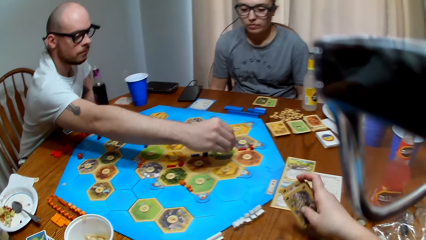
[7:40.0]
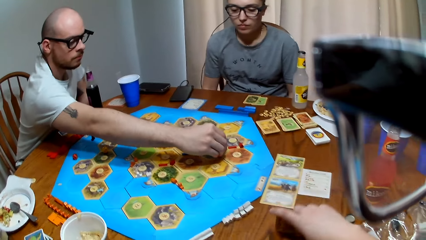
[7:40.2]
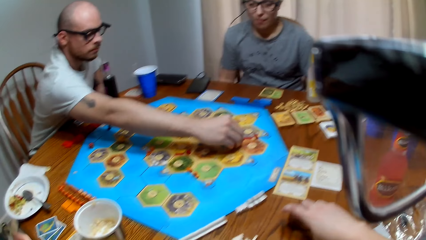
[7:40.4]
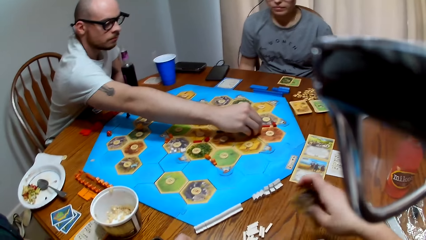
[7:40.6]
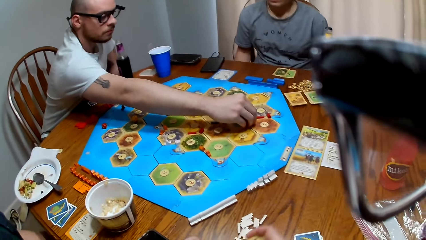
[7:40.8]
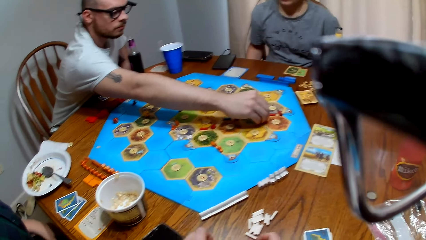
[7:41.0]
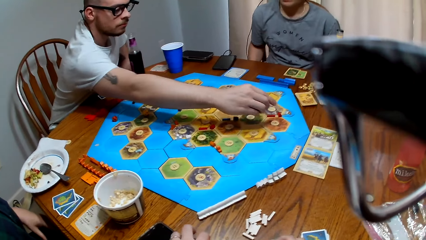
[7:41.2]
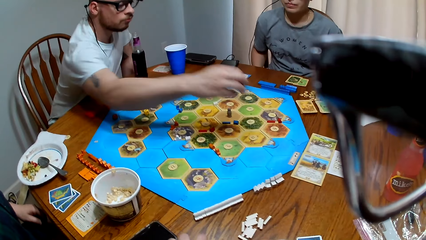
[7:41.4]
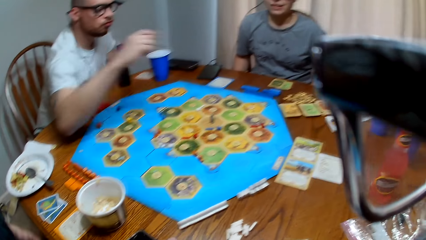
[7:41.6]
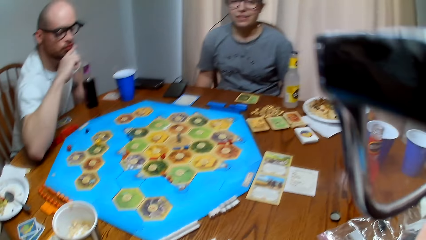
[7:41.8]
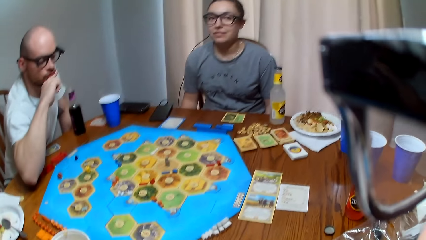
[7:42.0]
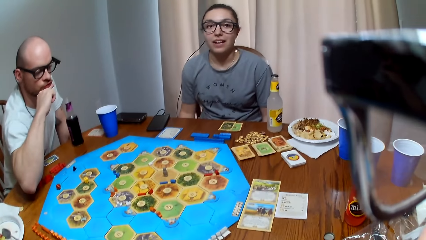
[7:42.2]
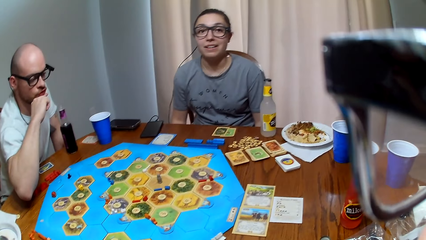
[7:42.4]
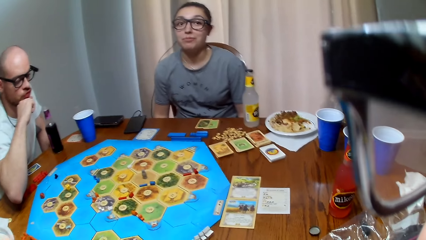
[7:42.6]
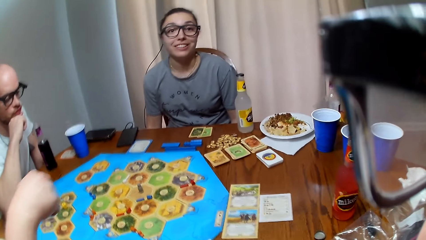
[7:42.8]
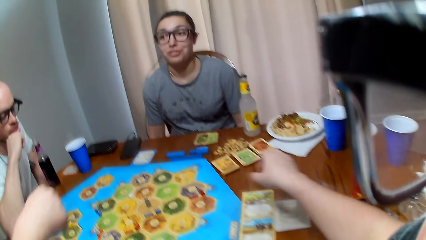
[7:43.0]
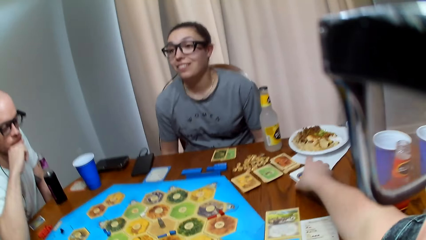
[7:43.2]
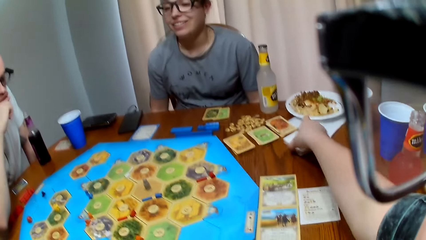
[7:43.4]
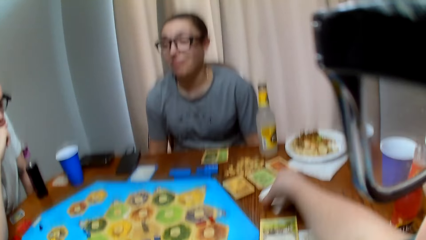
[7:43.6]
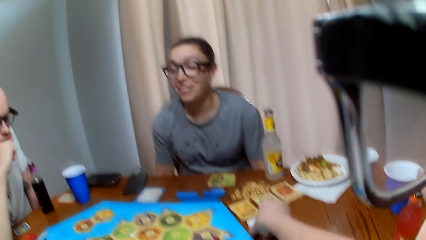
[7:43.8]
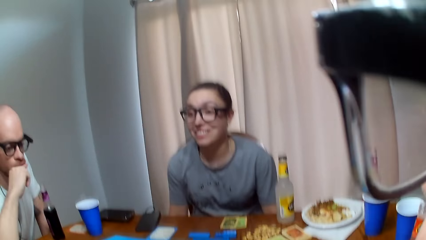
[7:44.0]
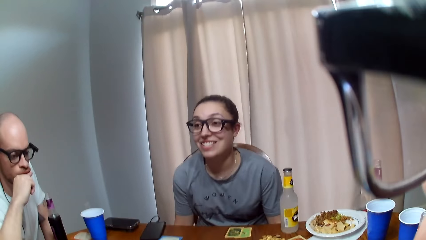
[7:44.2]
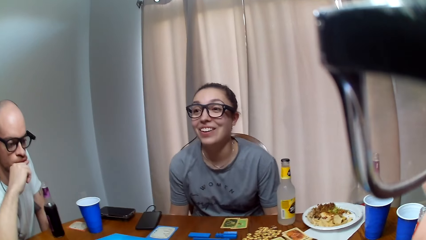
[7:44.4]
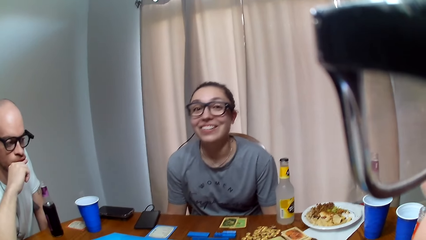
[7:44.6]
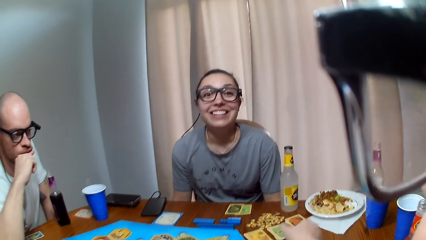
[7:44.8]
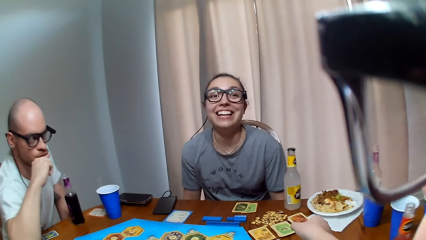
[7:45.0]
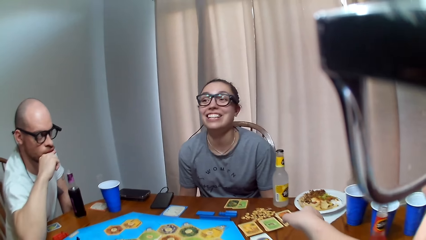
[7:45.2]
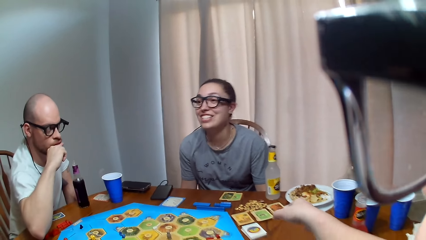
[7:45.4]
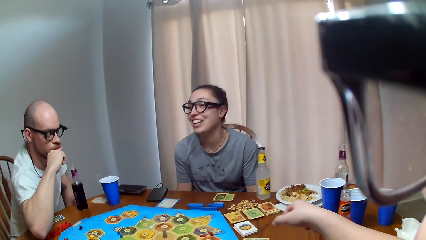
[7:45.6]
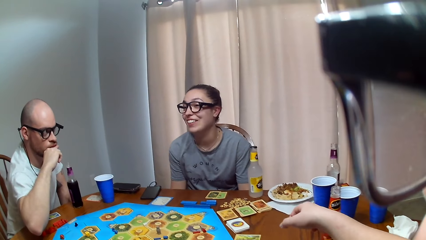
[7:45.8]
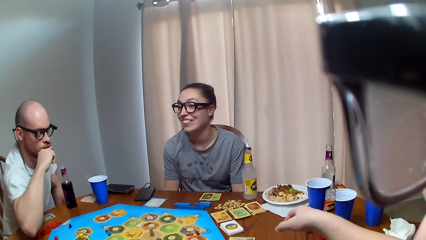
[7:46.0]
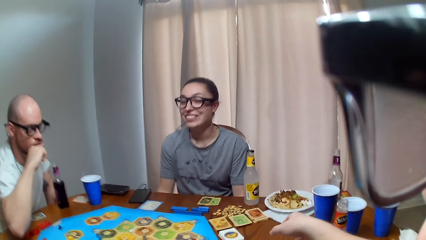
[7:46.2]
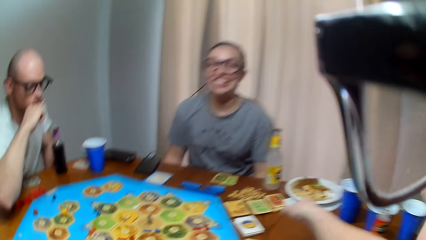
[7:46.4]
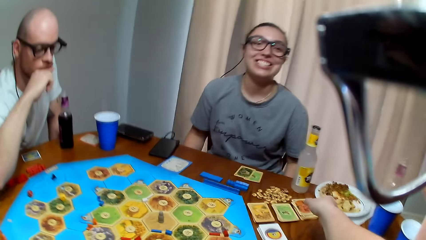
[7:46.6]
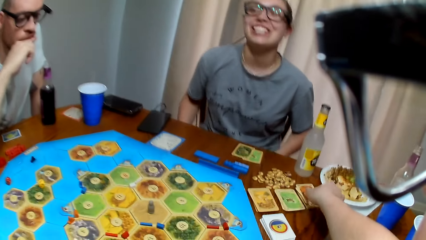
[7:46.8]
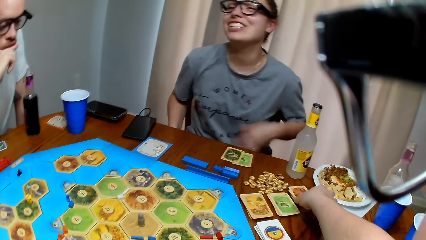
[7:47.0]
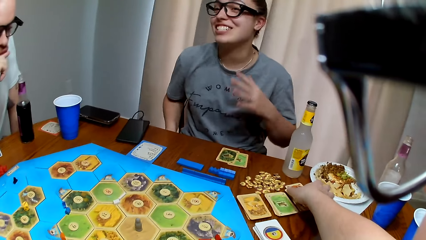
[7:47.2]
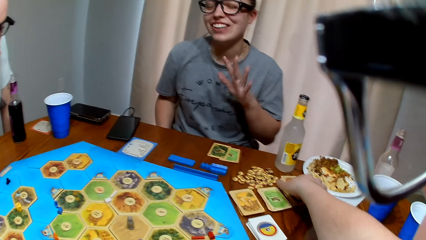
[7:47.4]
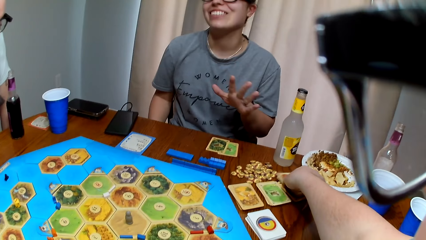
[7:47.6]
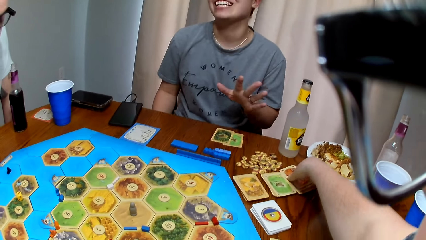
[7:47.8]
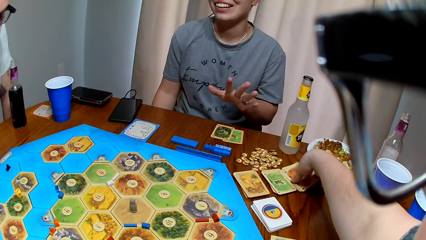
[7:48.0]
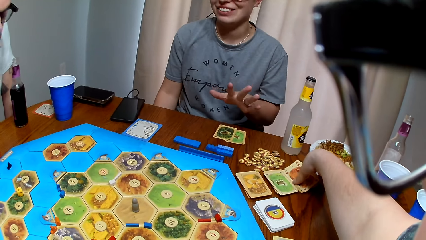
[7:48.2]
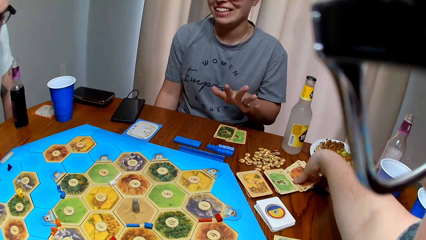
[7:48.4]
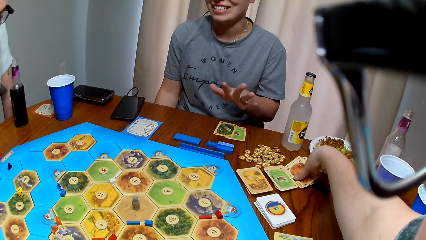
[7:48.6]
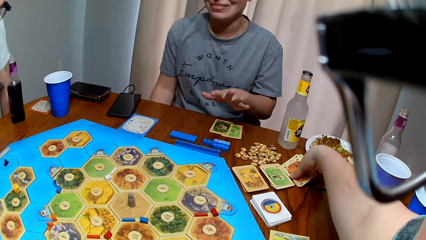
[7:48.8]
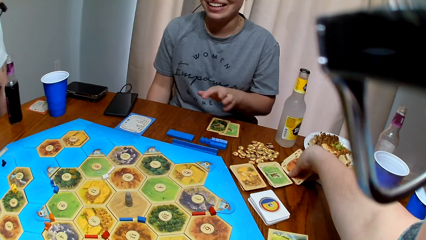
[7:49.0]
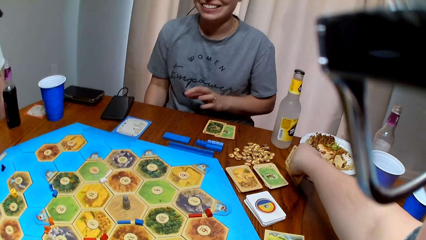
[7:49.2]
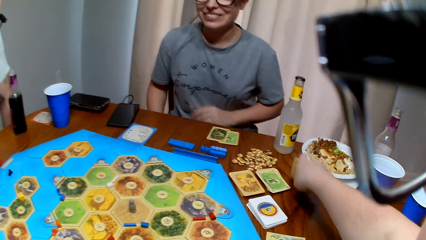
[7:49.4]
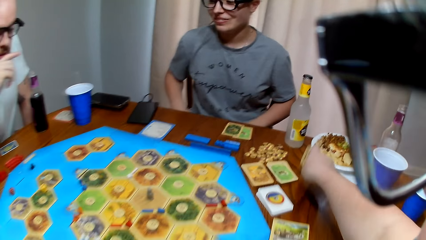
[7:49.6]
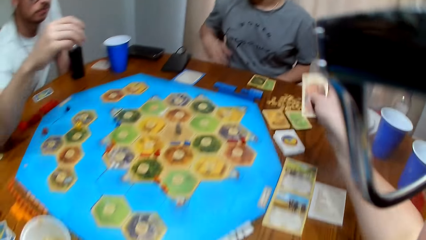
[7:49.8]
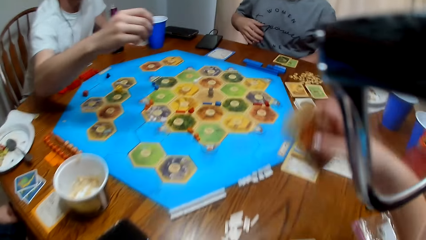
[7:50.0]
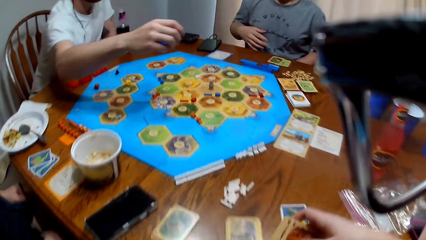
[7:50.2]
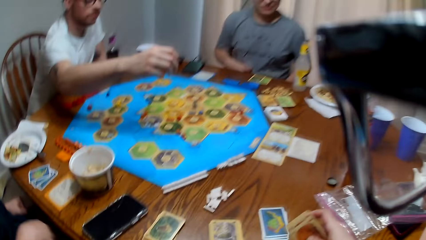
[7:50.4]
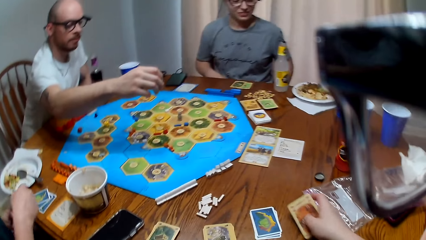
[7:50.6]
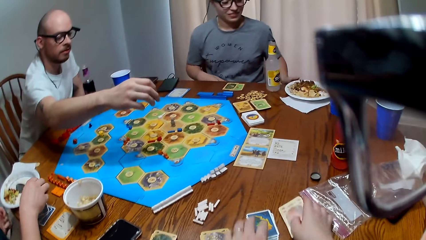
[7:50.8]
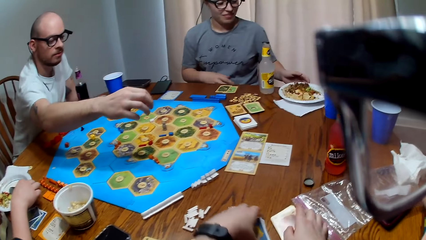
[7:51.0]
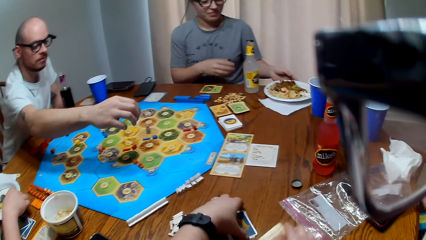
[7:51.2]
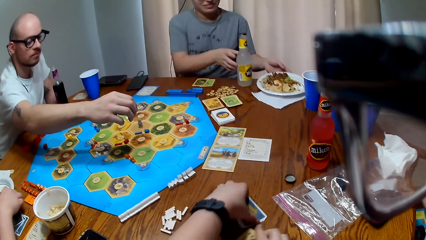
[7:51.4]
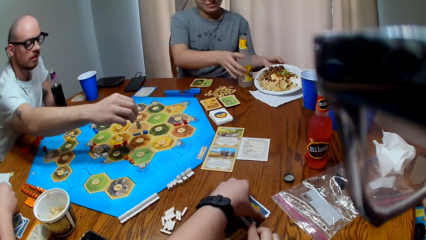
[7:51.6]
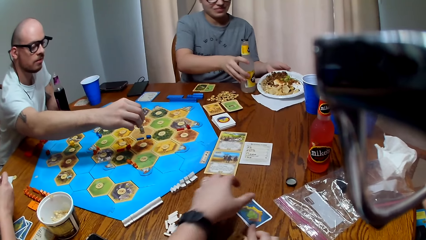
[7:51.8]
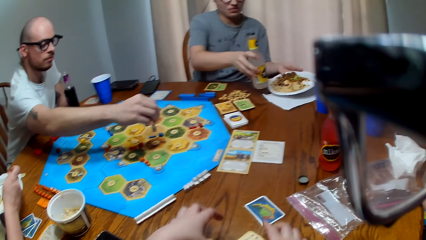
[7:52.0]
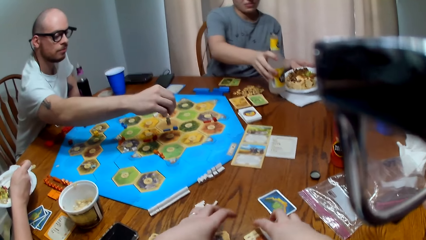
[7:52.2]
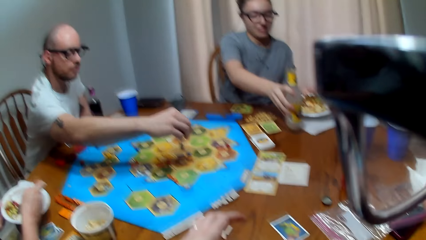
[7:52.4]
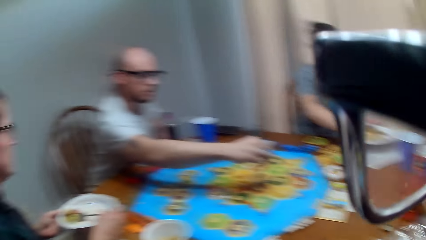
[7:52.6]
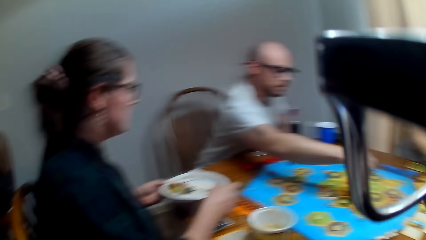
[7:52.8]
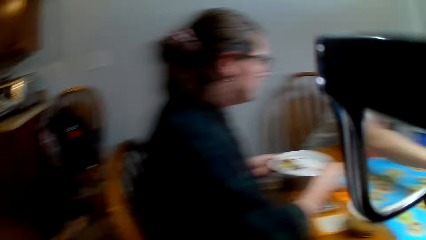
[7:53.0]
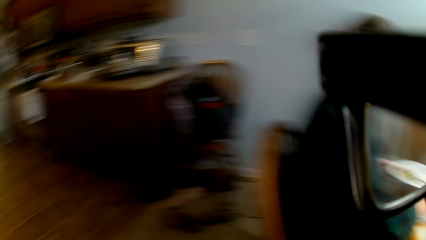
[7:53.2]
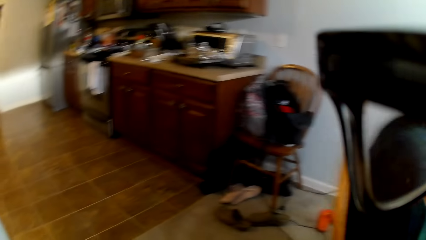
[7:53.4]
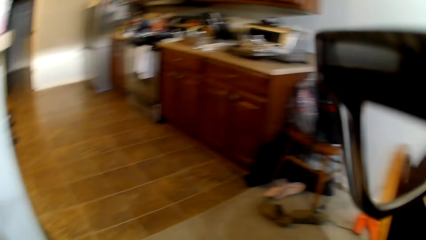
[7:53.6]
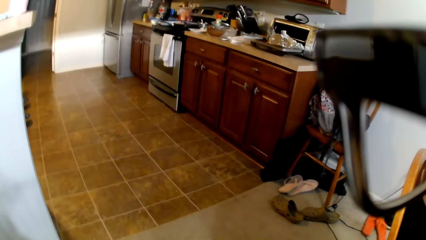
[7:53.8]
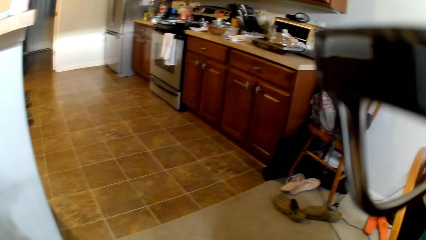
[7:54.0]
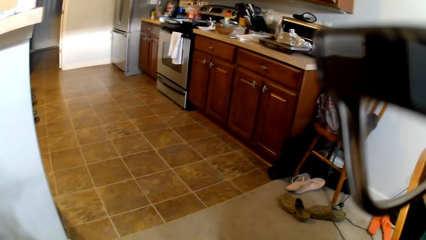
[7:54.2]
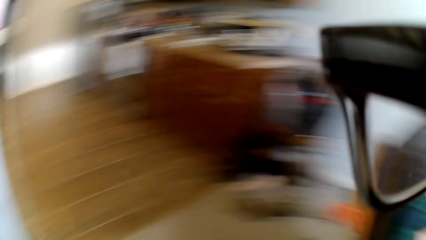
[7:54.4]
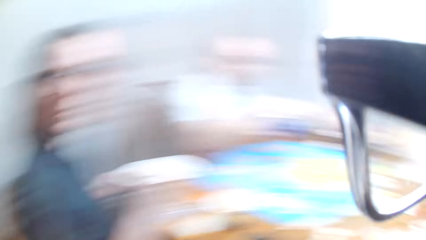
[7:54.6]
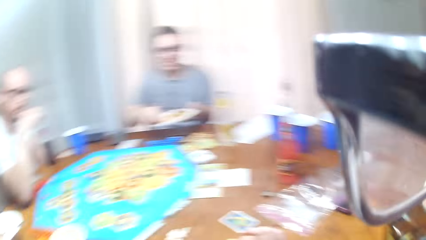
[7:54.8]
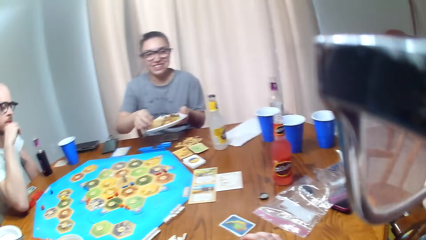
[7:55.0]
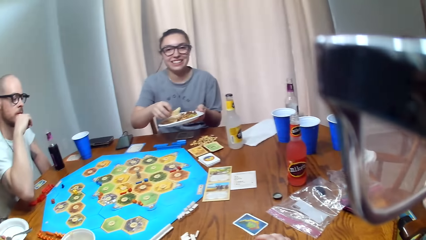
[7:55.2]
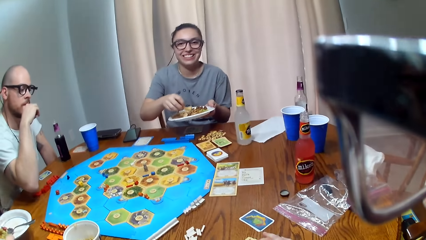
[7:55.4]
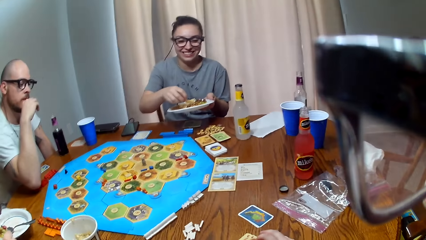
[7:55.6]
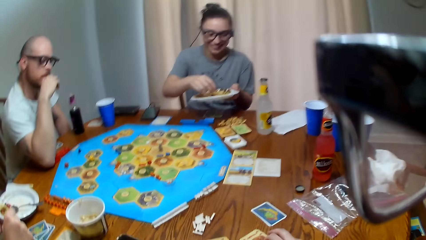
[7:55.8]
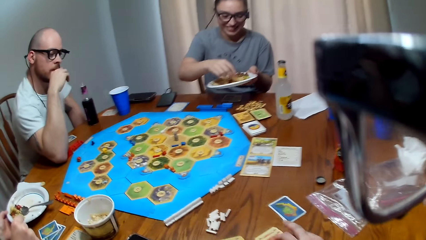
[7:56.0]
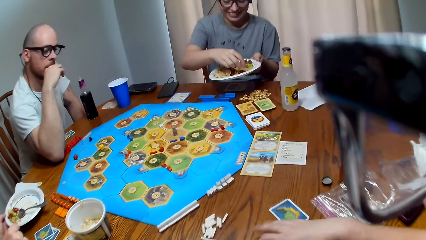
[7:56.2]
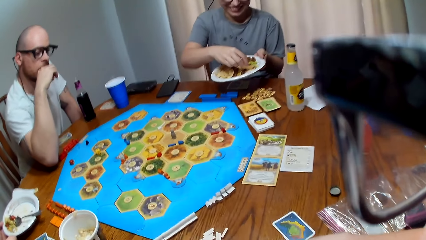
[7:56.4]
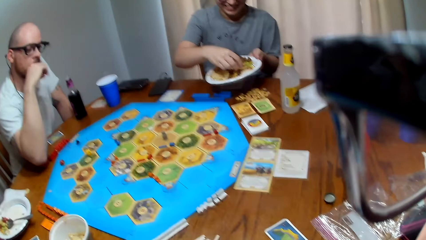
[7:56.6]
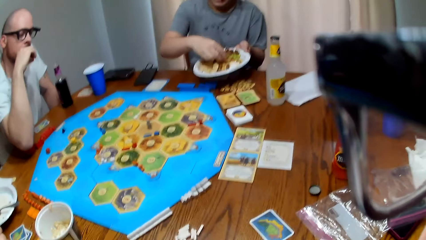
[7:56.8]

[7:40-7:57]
The camera wearer aligns the cards. They place a chip on the game board. A woman speaks to the camera wearer. The camera wearer moves the cards. The woman talks to the camera wearer. The camera wearer picks up the cards on the table. They move the cards. The woman moves the bottle. The camera wearer turns around. The woman scoops food.
